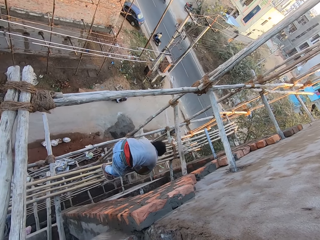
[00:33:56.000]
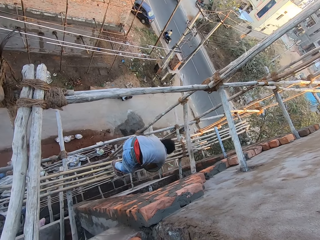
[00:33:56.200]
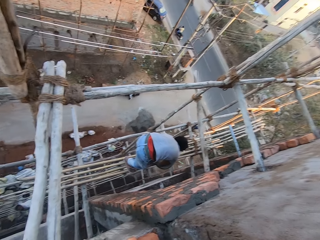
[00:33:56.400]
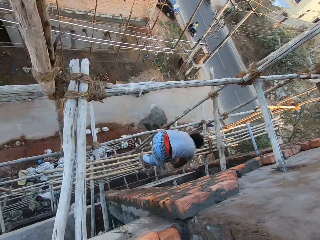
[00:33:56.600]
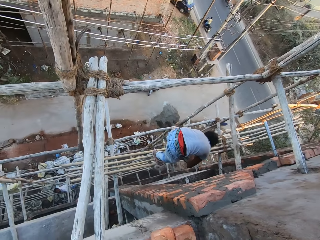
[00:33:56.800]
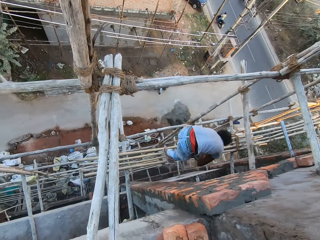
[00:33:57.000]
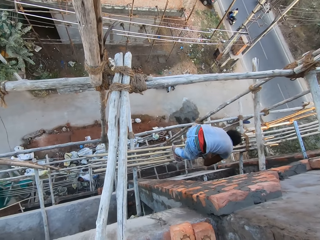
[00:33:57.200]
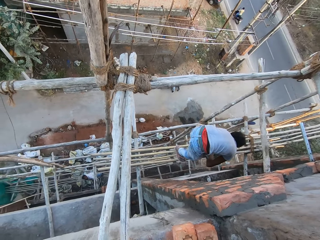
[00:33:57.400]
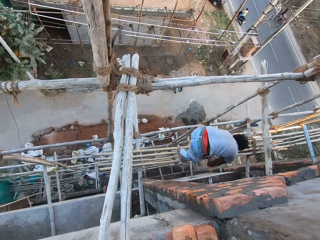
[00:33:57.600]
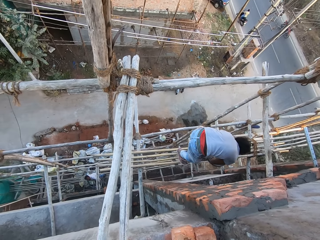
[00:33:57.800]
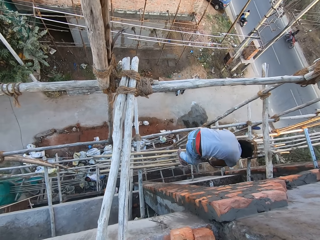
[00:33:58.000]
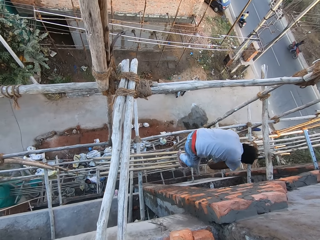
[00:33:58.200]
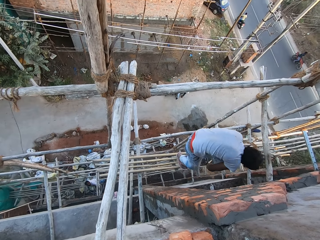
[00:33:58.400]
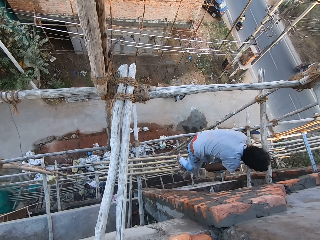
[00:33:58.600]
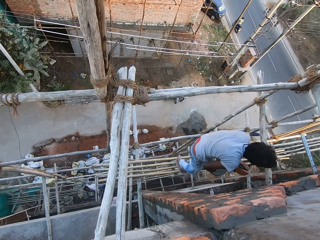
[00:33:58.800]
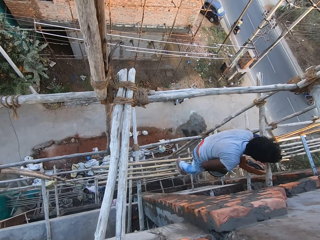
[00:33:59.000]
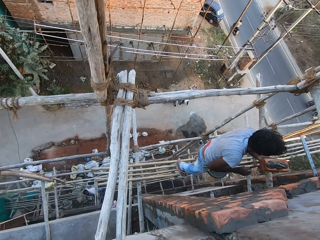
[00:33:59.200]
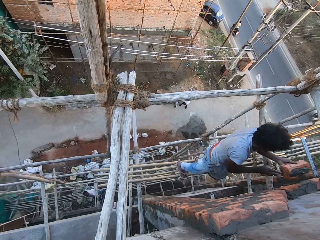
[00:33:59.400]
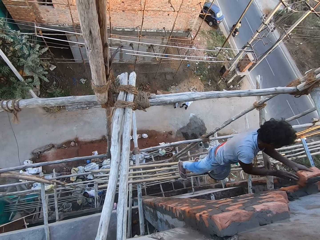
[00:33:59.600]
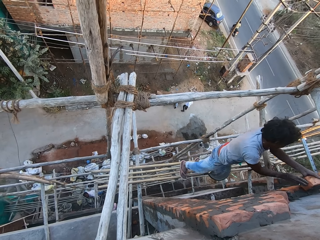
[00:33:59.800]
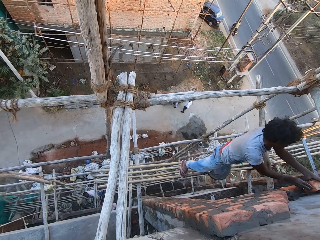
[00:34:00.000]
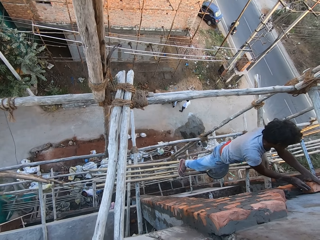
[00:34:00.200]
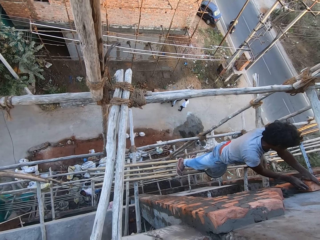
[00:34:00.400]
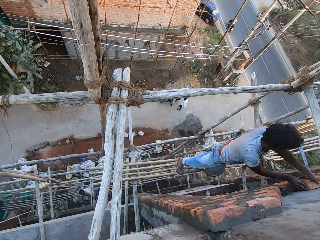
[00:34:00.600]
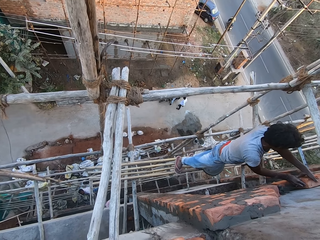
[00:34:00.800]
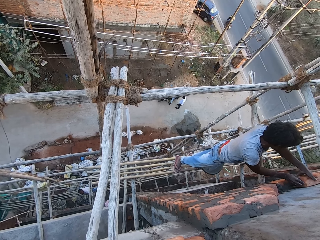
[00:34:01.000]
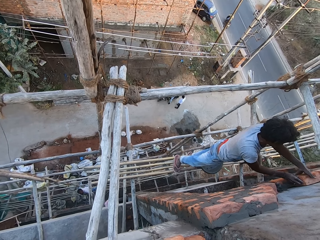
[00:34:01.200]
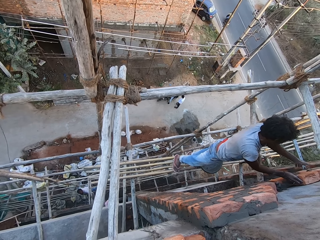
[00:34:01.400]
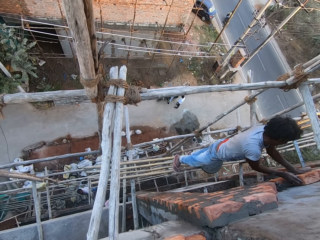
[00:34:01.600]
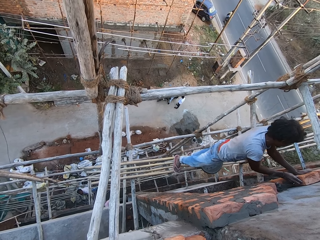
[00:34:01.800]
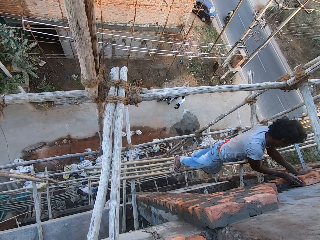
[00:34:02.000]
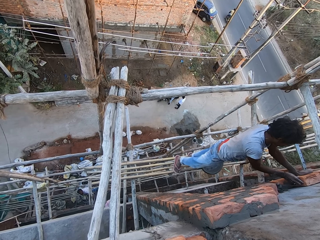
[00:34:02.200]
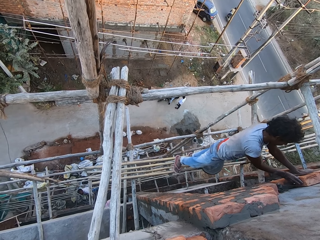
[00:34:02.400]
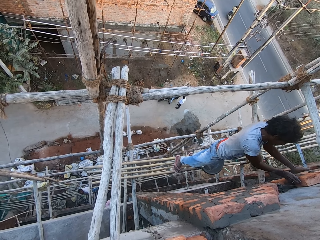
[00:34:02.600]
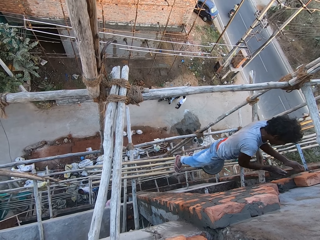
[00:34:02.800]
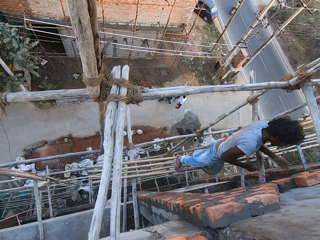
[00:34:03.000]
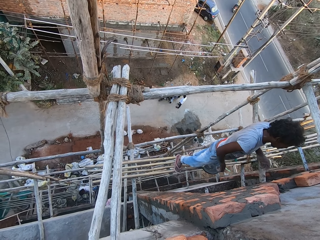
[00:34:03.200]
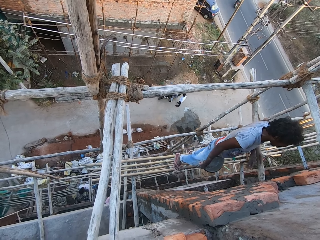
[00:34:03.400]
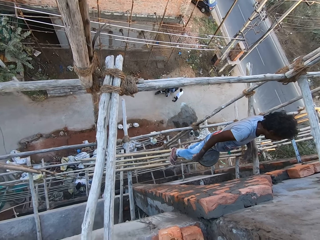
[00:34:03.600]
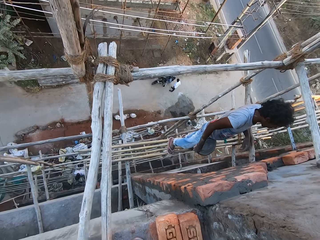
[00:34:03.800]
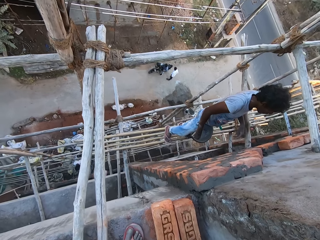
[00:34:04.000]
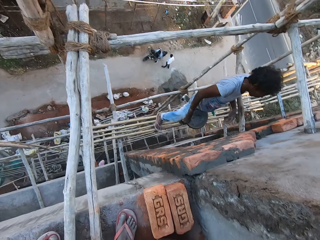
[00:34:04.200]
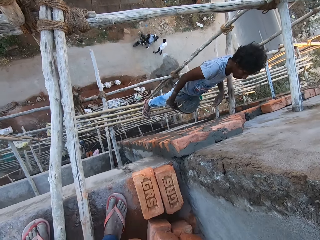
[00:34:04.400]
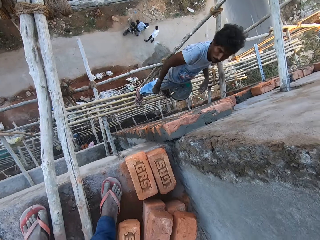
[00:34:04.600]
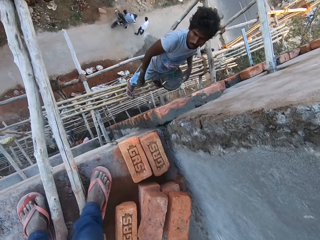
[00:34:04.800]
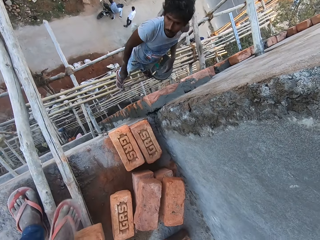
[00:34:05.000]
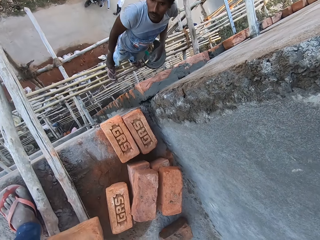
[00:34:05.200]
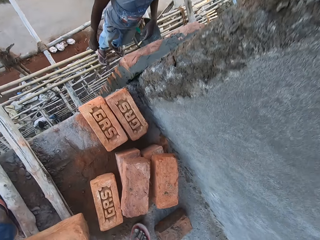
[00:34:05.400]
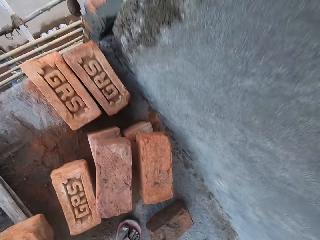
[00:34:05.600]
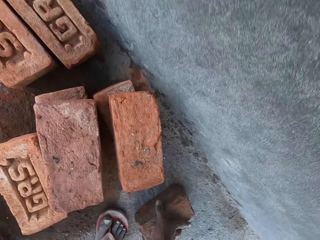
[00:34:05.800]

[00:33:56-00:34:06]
The man takes cement from the cement bowl with the hand trowel in his right hand. He applies cement on the brick in his left hand with the hand trowel in his right hand. He places the hand trowel in his right hand in the cement bowl. He lifts the brick in his left hand. He places his right hand on the brick in his left hand. He places the brick on the wall with both hands. He presses the brick on the wall with his left hand. The camera wearer converses with the man.

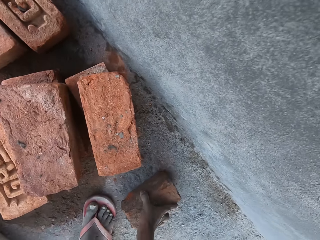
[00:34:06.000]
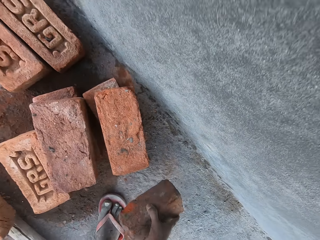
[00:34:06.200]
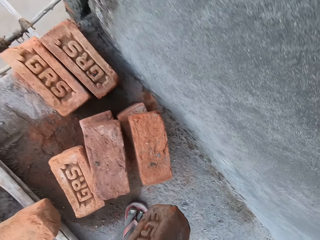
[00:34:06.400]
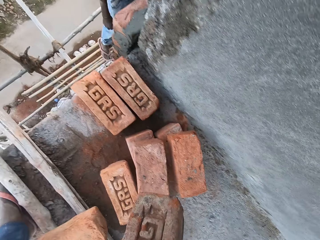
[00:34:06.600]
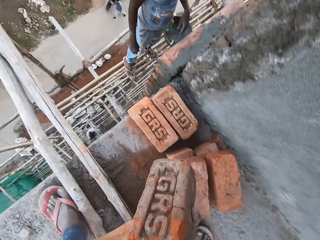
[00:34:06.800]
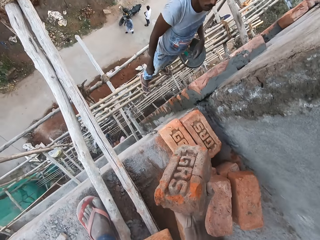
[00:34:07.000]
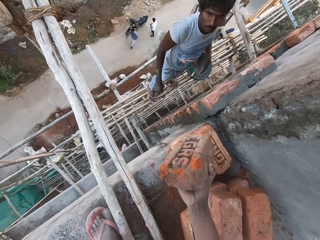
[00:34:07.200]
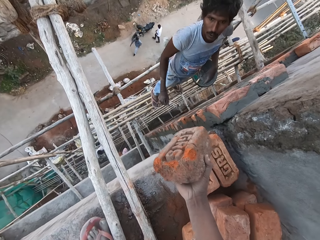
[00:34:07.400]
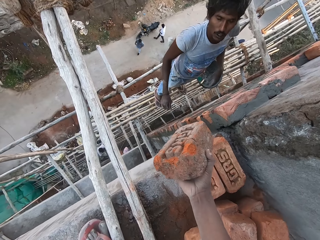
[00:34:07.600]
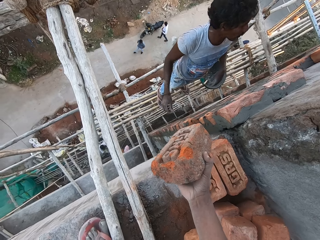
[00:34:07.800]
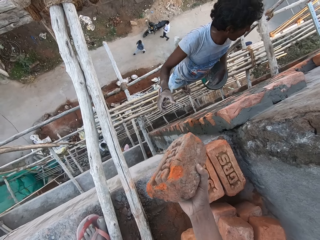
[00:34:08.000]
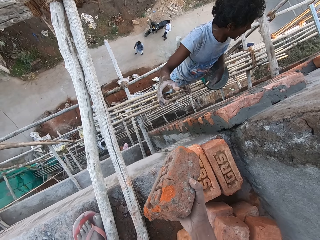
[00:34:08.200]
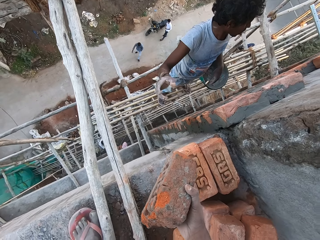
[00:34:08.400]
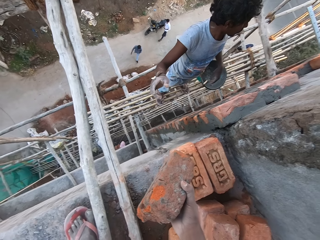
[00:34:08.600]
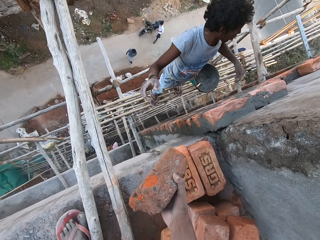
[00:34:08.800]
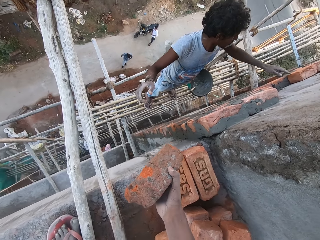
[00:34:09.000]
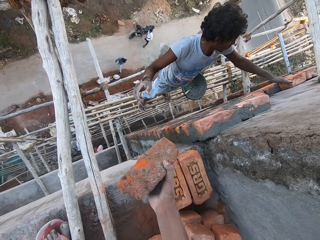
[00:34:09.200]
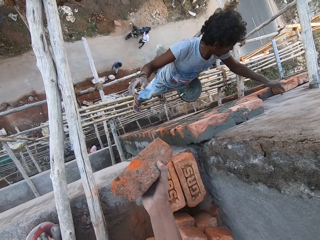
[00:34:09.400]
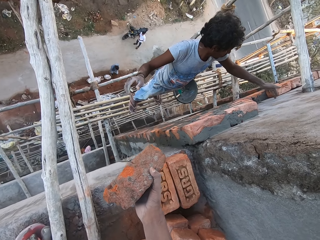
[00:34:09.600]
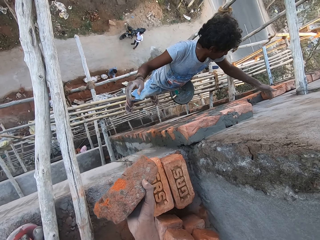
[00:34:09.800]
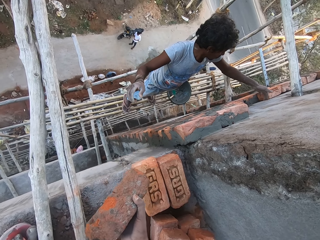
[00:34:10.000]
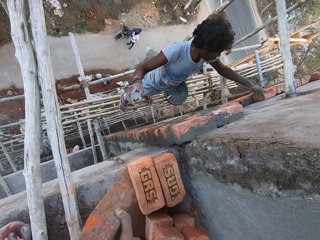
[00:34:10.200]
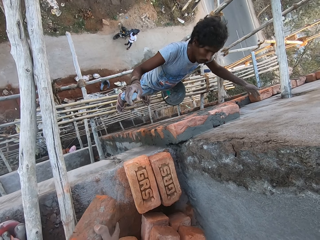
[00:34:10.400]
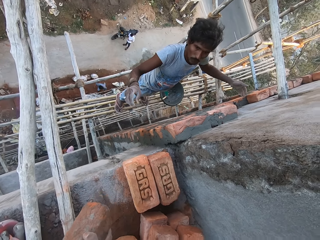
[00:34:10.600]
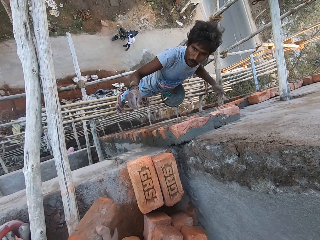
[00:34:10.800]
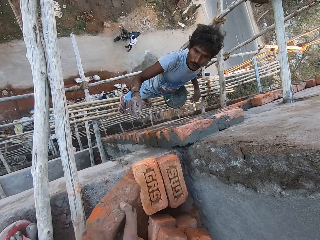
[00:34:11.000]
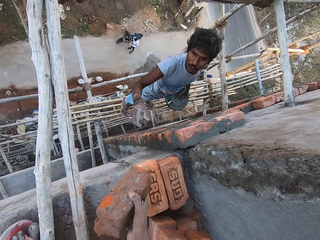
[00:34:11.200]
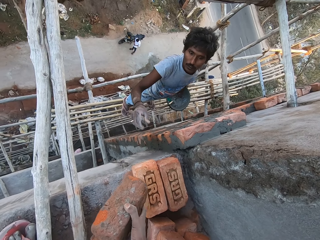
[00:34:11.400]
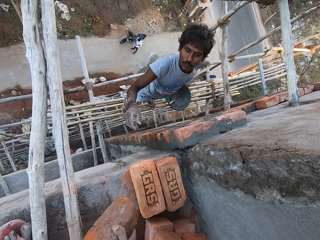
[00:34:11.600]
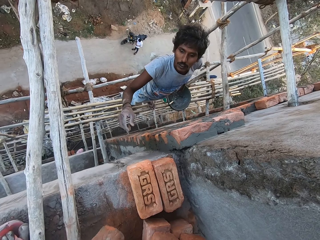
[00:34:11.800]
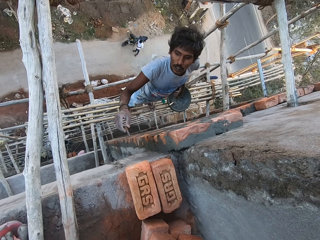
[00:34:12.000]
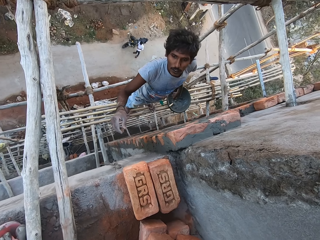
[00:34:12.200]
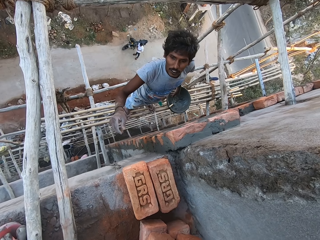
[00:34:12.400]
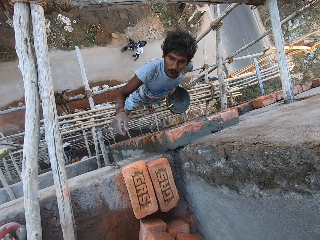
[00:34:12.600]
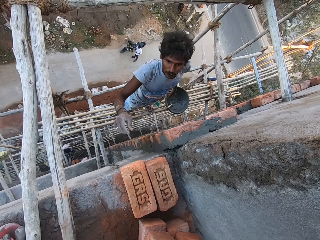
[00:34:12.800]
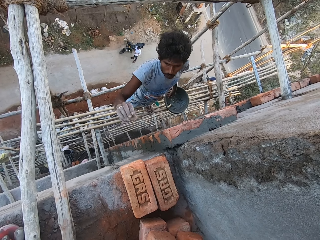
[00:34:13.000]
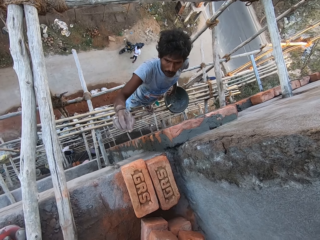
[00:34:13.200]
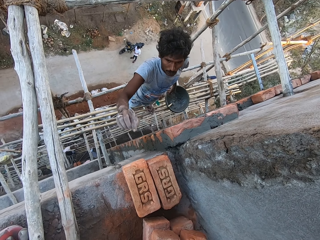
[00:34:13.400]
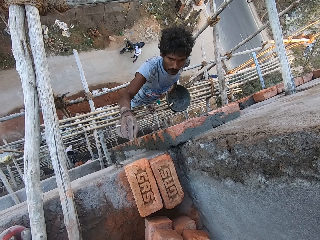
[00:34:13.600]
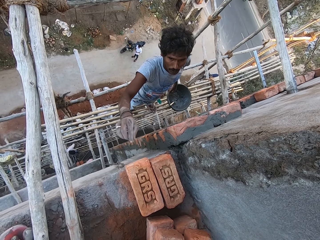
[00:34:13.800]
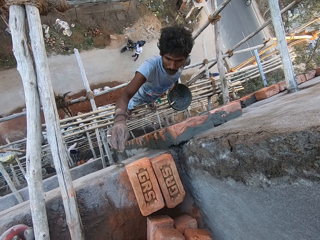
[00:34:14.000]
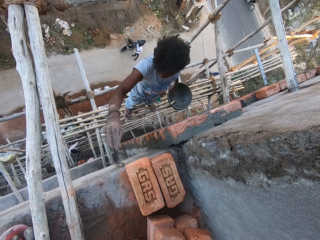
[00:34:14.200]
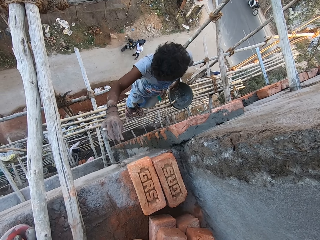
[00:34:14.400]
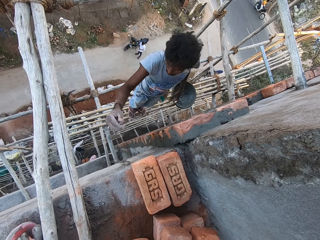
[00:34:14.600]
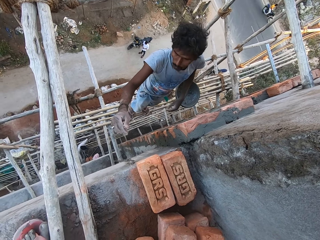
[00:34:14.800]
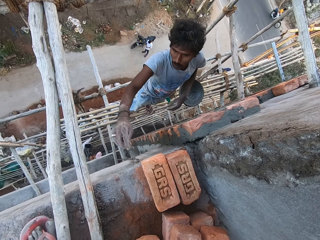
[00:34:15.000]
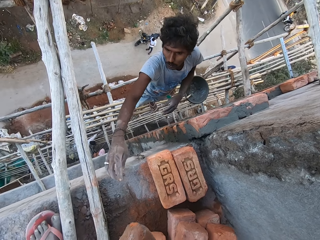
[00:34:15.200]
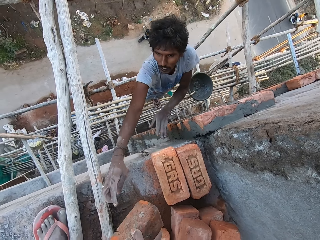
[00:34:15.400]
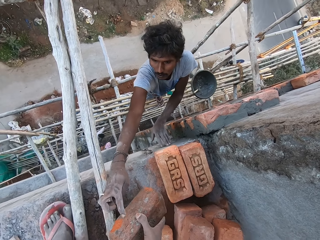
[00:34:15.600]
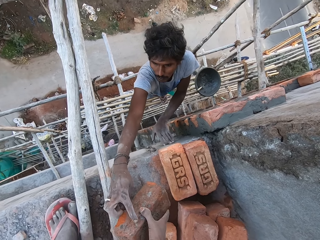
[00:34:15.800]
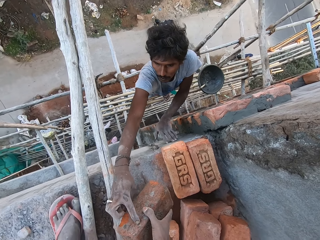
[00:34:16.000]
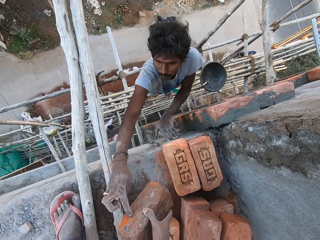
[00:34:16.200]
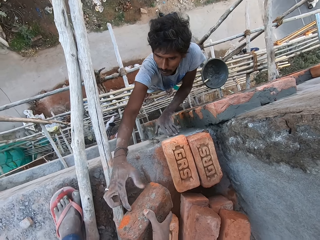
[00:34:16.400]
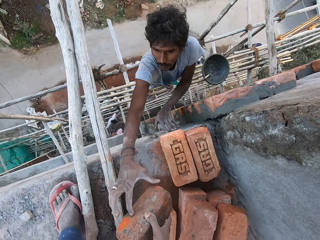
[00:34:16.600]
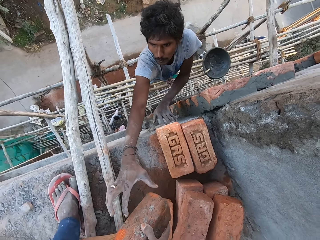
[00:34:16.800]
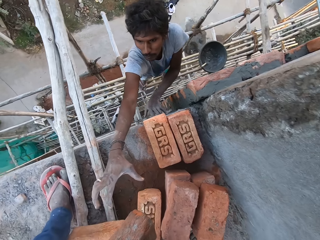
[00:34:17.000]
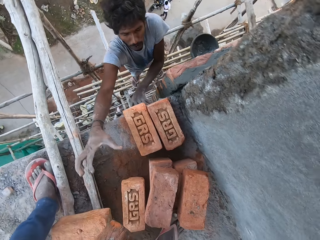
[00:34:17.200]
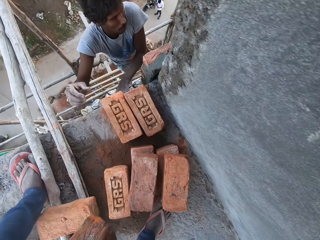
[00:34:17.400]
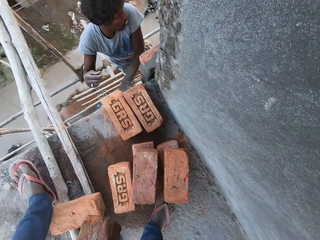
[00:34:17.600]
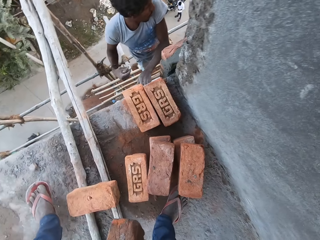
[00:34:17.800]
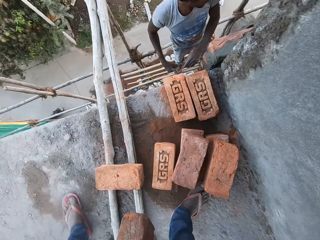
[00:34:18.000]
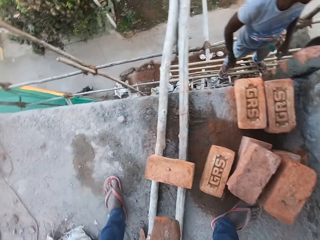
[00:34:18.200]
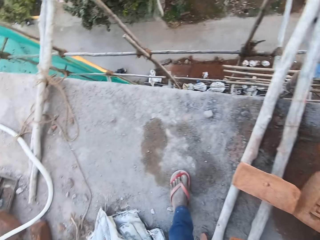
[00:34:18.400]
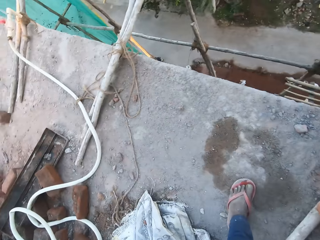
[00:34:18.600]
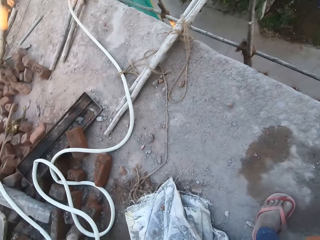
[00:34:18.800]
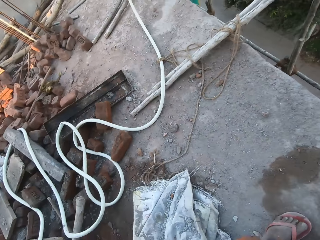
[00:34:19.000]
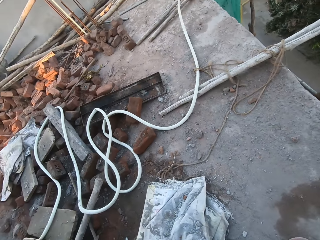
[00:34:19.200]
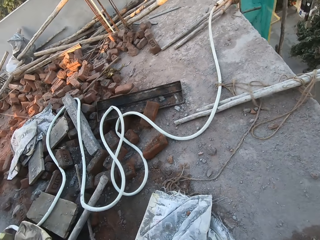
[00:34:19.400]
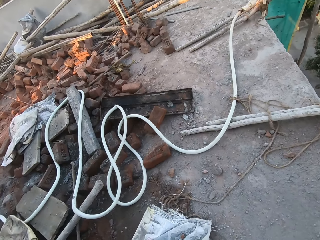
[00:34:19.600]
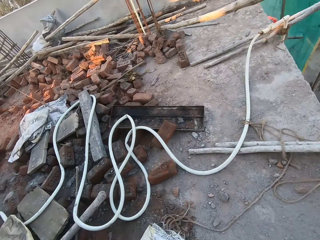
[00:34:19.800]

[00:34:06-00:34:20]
The camera wearer takes a brick from the ground with his right hand. He stretches the brick in his right hand. He converses with the man. The man places his left hand on the wall. He places his left hand on the wall again. The man places his right hand on the brick in the camera wearer's right hand. The camera wearer turns around.
